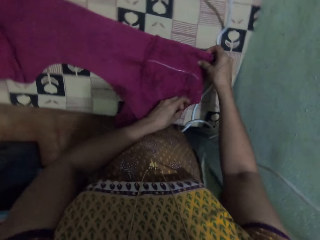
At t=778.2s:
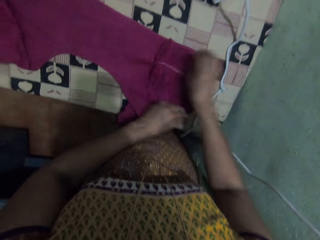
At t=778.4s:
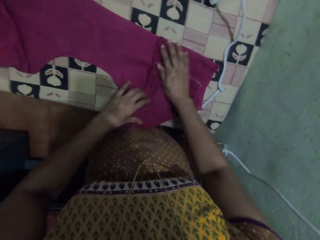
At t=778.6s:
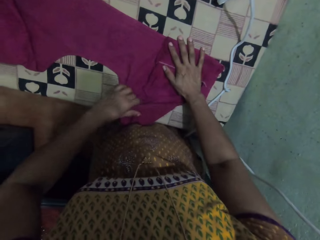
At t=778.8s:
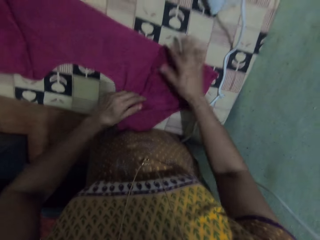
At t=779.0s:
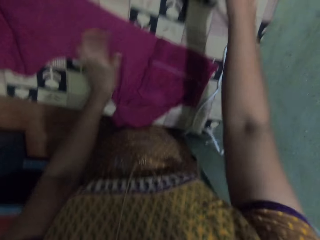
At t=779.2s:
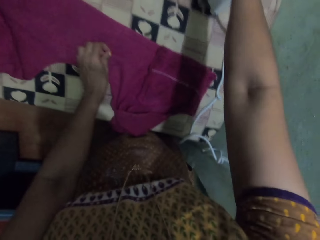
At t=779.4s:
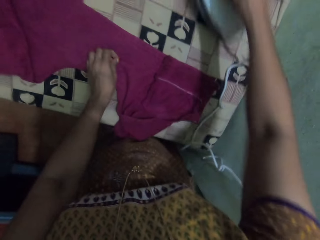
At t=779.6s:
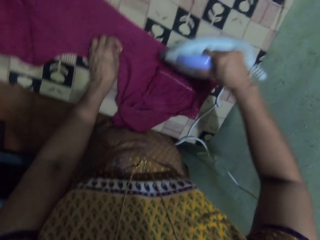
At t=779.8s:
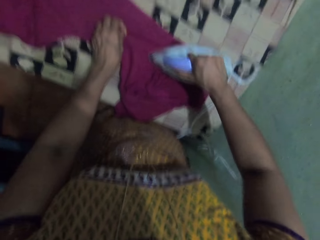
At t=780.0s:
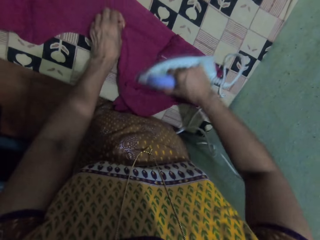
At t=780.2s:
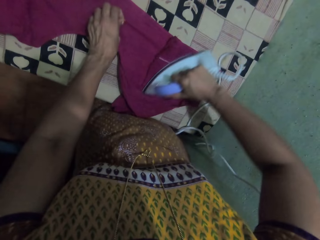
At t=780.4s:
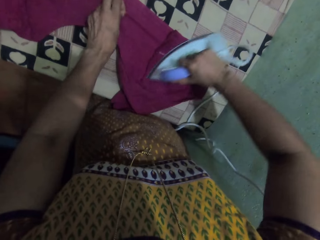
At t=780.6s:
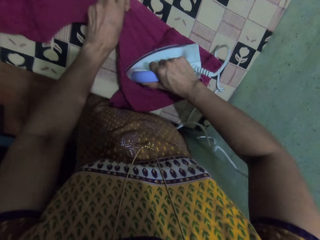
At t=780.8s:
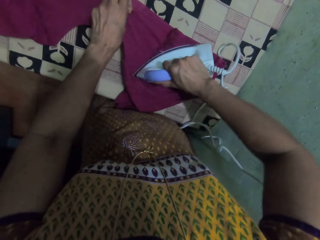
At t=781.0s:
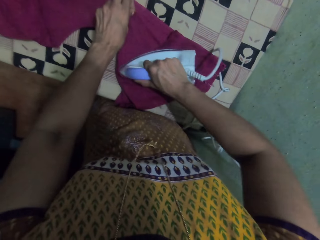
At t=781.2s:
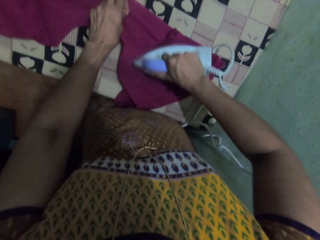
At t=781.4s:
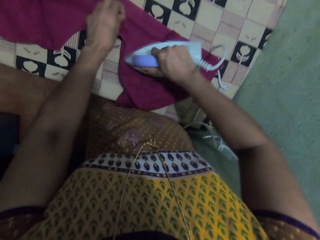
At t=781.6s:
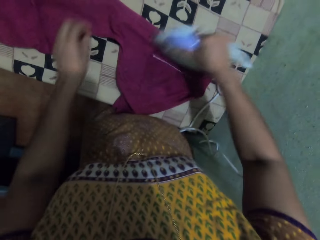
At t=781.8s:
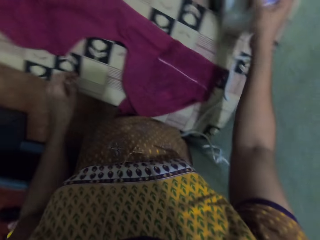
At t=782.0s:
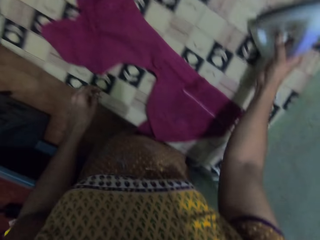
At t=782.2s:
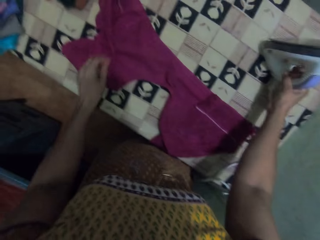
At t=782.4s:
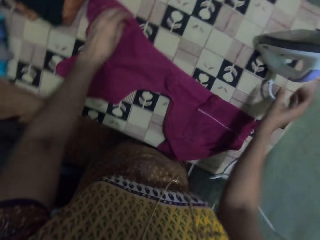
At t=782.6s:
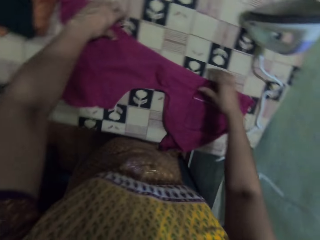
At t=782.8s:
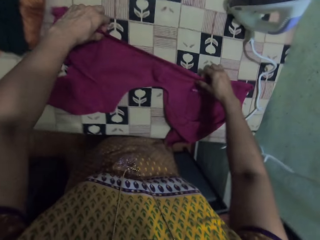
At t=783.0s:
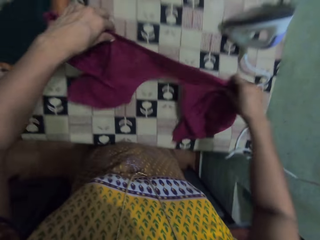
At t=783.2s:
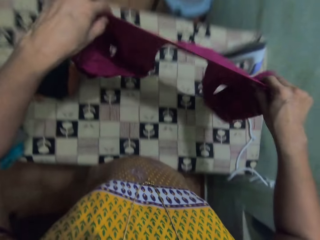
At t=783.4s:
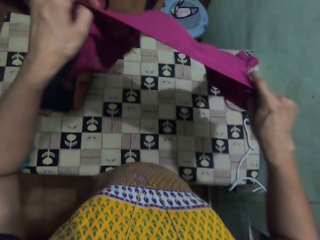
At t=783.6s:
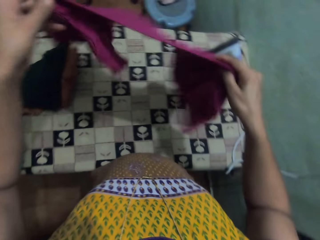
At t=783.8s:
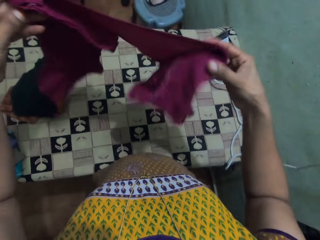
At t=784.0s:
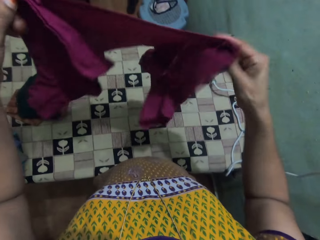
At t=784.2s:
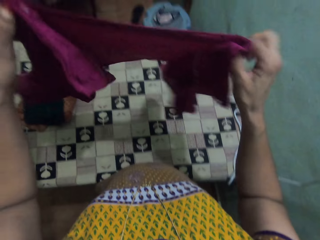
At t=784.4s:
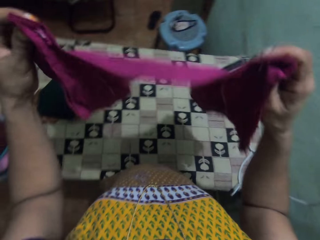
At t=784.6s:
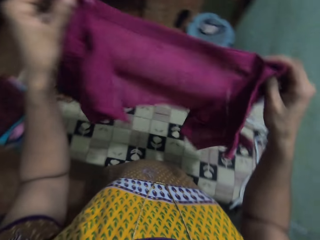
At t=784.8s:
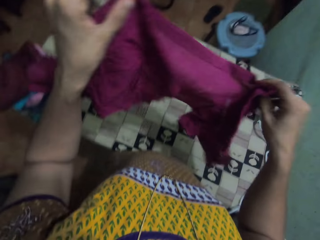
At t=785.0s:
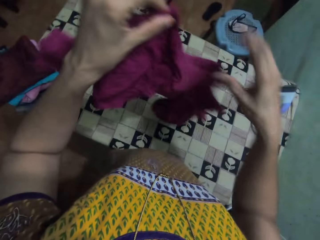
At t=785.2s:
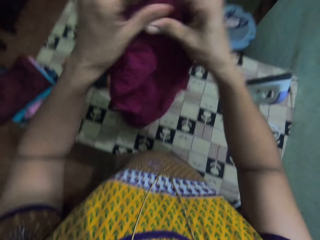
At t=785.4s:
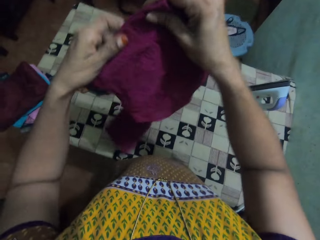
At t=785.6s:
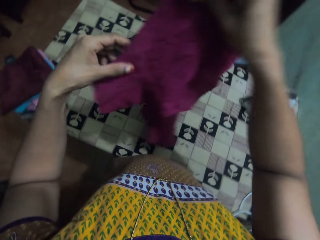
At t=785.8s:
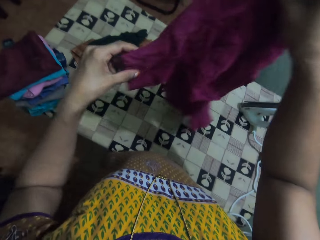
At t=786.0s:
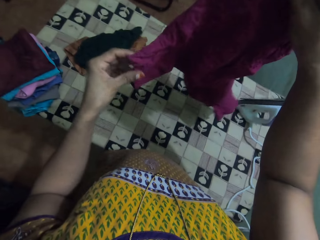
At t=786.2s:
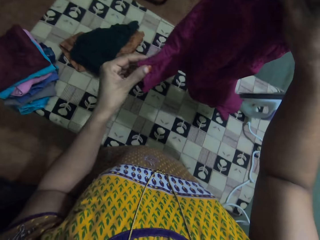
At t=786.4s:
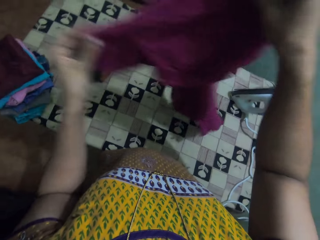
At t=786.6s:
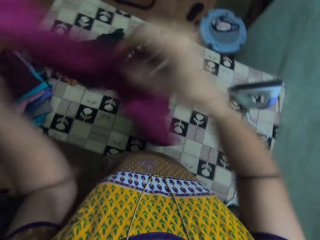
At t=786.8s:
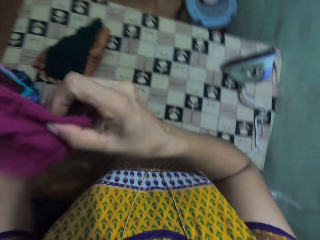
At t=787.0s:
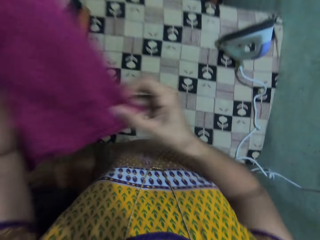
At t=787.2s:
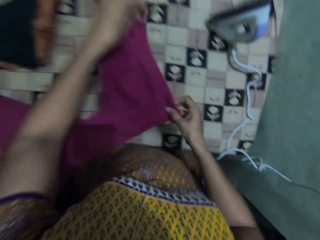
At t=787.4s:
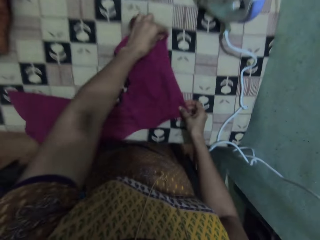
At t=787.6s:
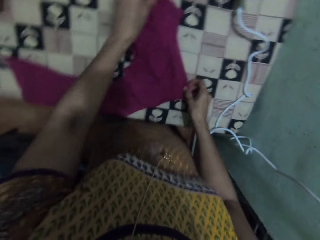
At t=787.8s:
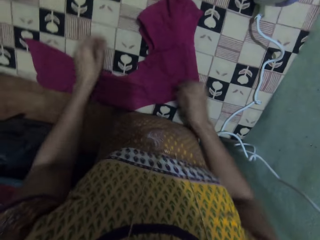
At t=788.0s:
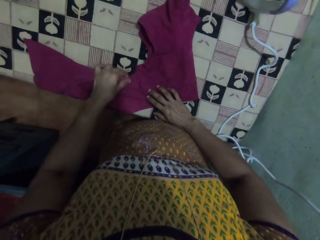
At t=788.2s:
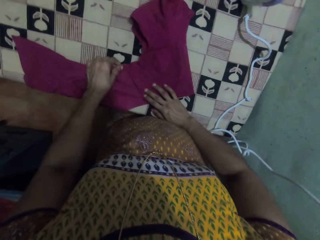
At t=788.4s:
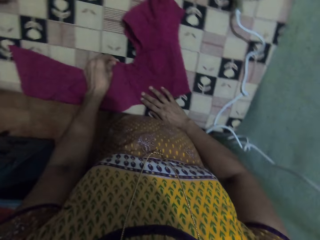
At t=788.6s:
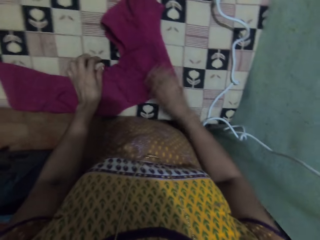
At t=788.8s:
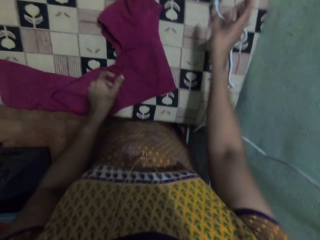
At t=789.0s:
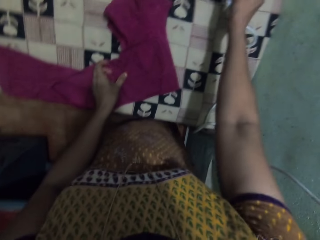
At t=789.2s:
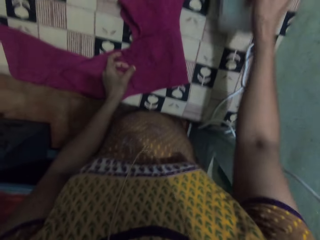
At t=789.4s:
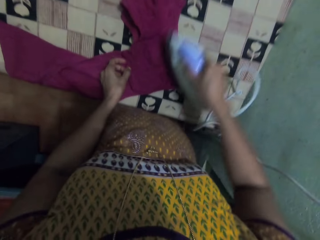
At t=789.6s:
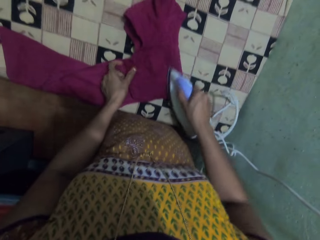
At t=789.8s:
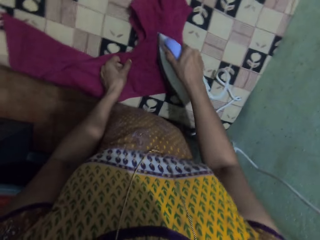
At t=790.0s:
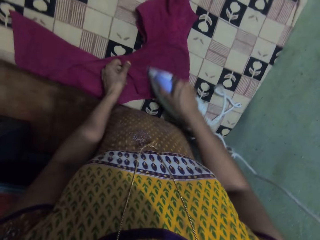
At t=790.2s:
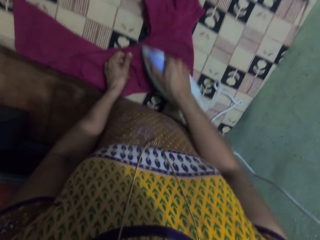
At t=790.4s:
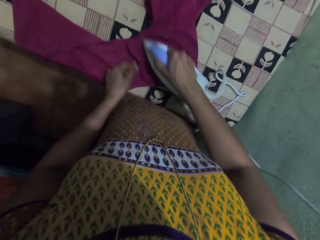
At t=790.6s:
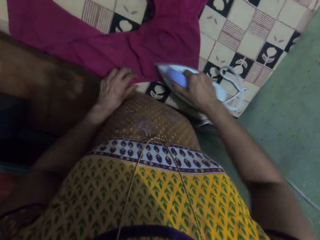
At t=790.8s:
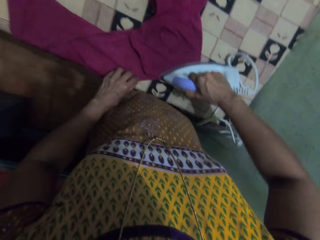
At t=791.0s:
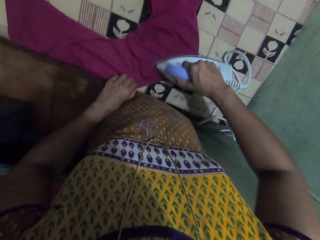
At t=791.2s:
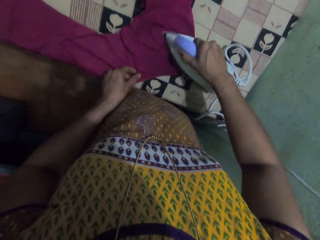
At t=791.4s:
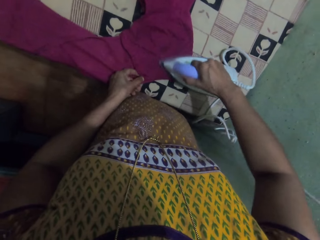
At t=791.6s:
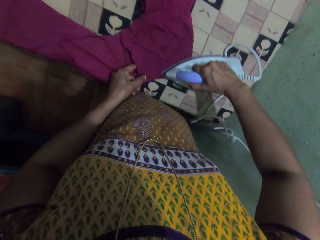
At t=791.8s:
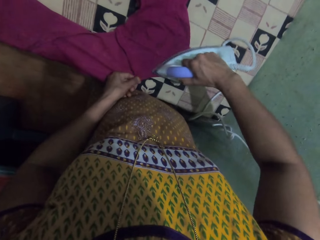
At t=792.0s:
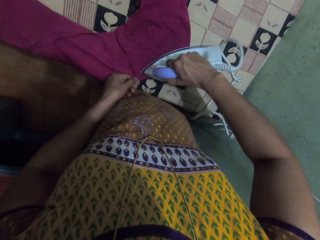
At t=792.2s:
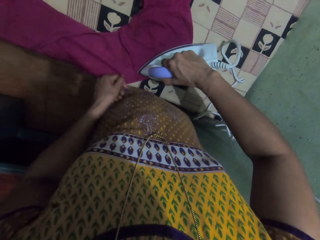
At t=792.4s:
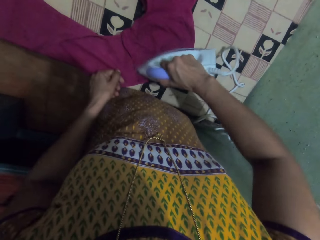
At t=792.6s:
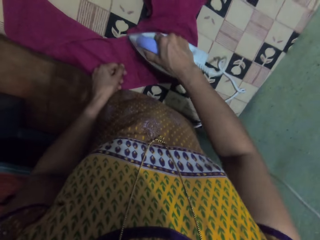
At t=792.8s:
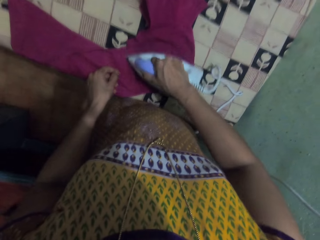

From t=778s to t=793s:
The camera wearer straightens the cloth. They pick up the iron, iron the cloth, and put the iron on the table. They turn the cloth. They hold the cloth with both hands. They pick up the iron. They hold the iron cloth. They iron the cloth.

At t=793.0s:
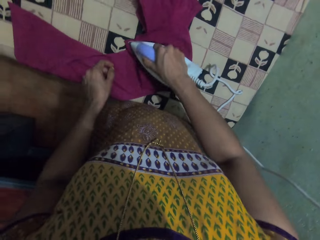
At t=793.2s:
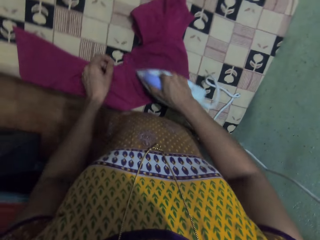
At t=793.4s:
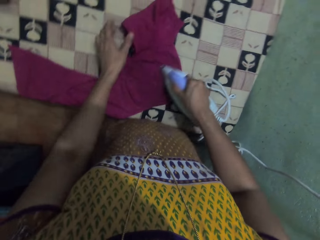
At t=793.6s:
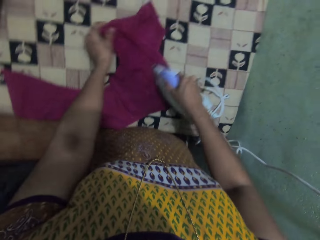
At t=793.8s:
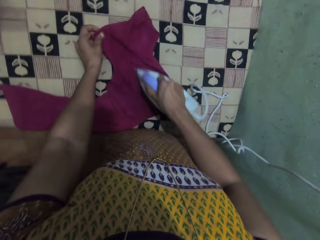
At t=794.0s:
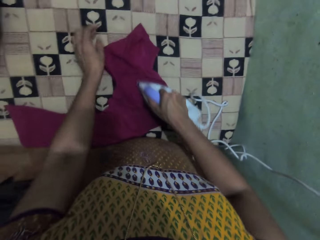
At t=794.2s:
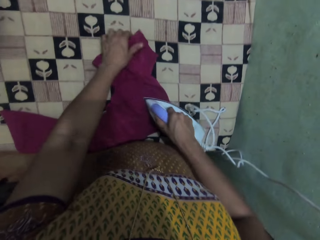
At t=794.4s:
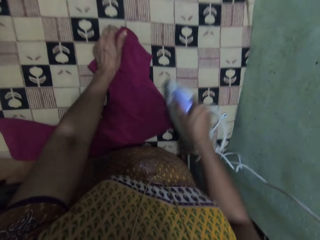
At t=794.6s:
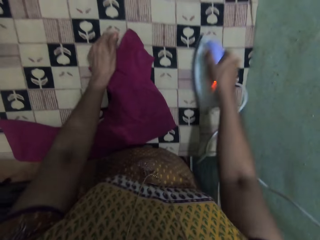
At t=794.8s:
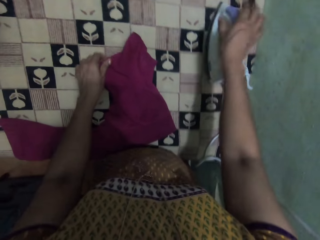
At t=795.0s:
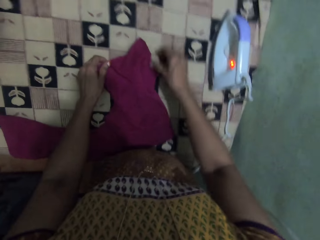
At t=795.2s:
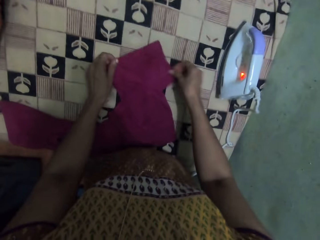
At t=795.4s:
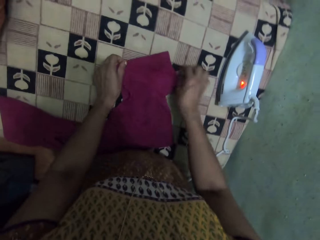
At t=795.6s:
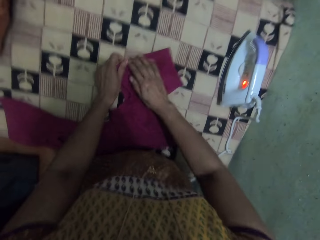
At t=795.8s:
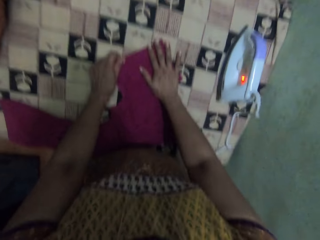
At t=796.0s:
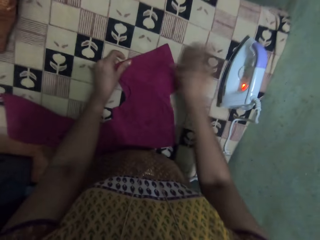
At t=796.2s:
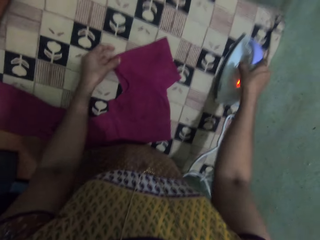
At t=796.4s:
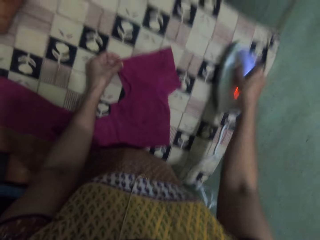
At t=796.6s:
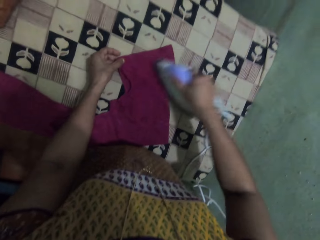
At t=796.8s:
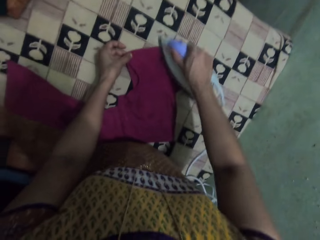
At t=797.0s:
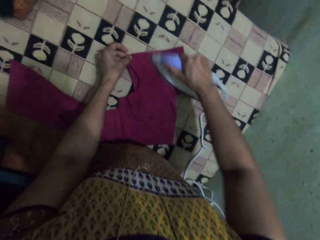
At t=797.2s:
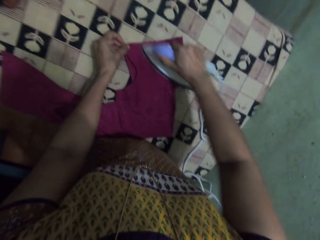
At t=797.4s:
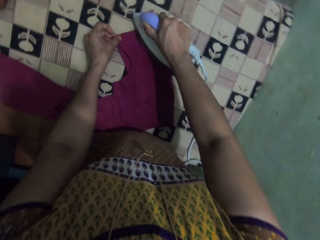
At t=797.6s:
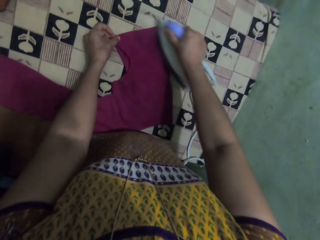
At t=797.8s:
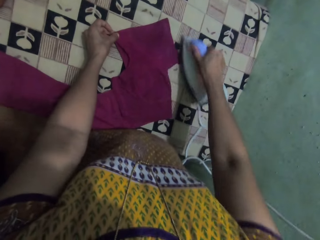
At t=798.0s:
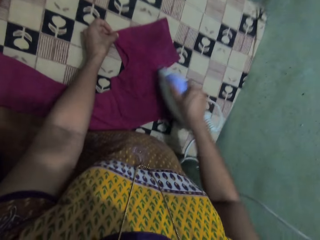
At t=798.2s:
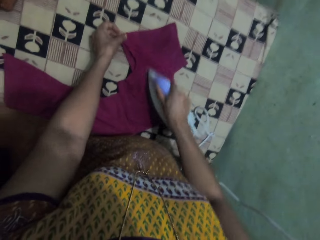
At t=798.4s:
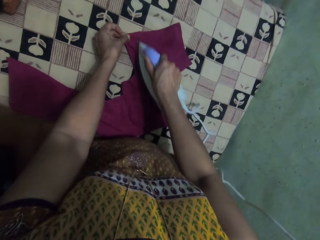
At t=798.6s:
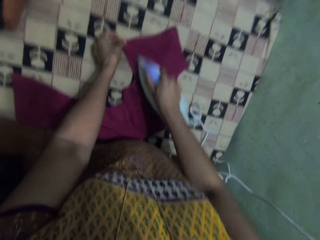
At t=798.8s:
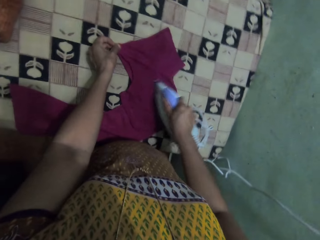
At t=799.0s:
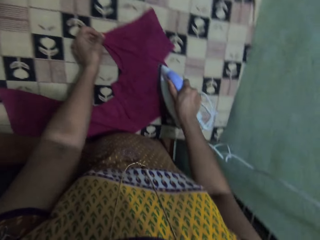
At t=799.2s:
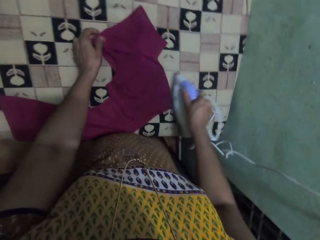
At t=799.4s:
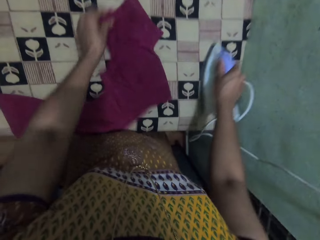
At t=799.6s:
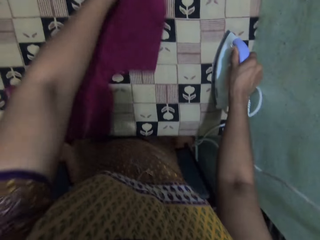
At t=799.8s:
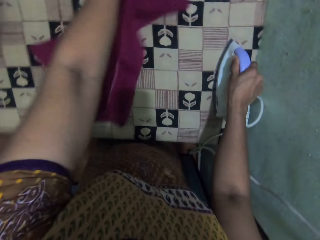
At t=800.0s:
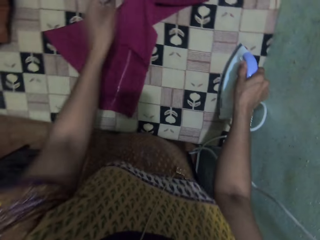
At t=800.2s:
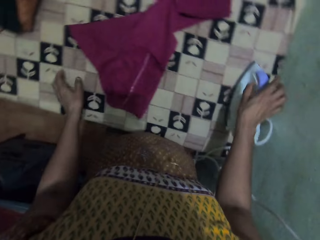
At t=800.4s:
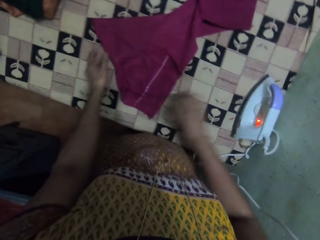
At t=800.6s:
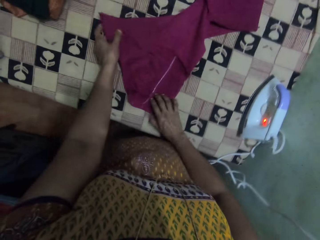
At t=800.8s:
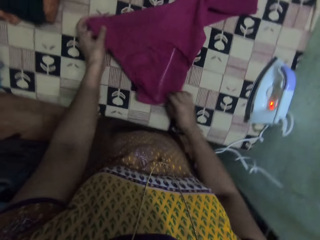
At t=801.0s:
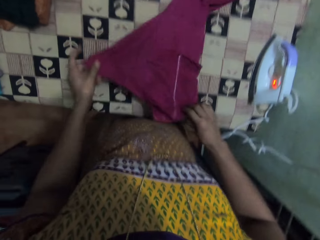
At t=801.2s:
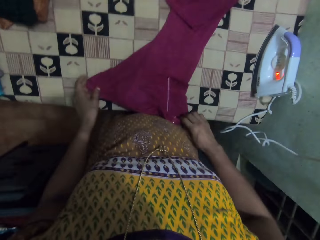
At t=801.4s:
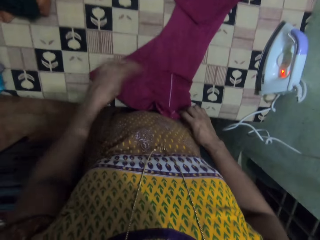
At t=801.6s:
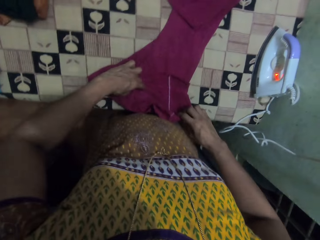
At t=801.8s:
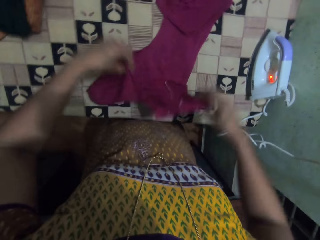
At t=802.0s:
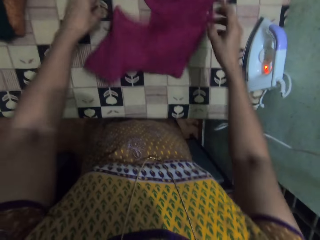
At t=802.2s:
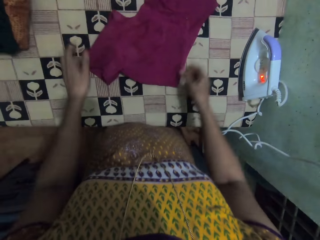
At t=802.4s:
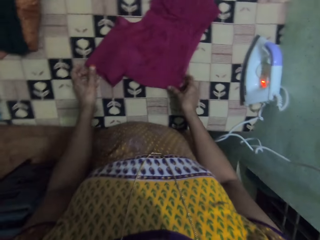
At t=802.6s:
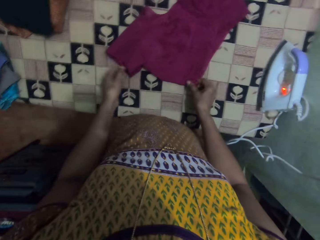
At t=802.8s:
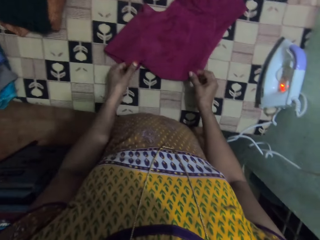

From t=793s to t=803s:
The camera wearer puts the iron cloth or iron on the ironing table. They straighten the cloth. They pick up the iron, iron the cloth, and put the iron on the table. They straighten the cloth. They pull the cloth.
